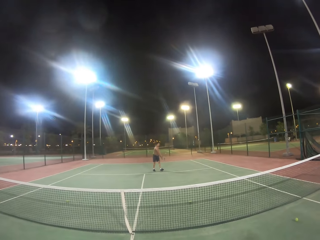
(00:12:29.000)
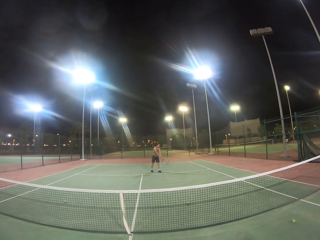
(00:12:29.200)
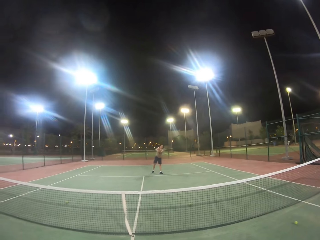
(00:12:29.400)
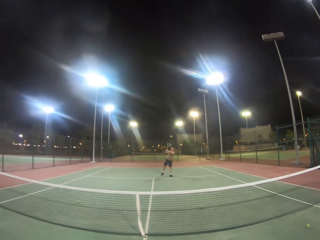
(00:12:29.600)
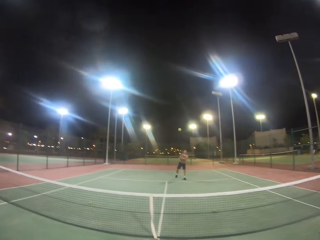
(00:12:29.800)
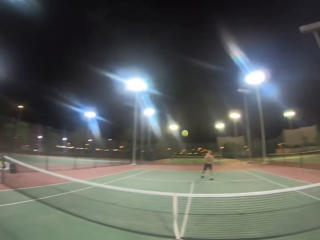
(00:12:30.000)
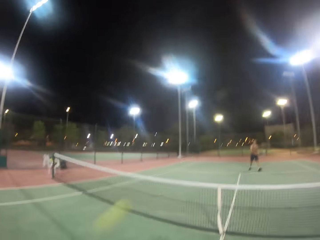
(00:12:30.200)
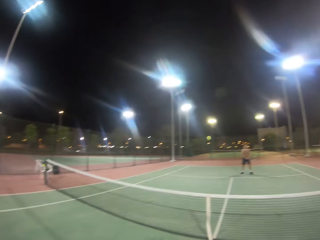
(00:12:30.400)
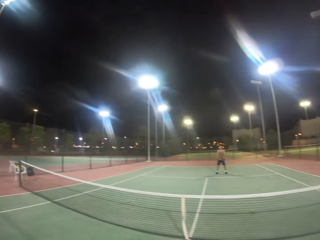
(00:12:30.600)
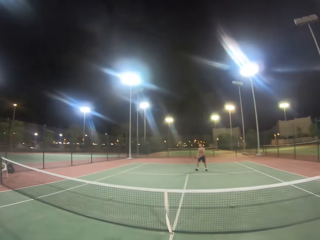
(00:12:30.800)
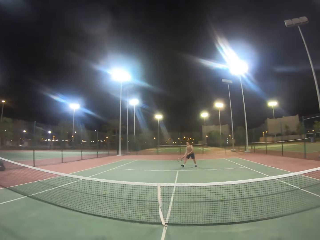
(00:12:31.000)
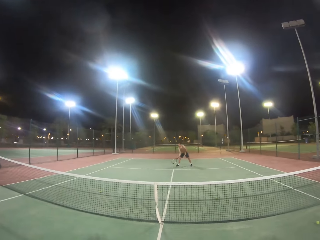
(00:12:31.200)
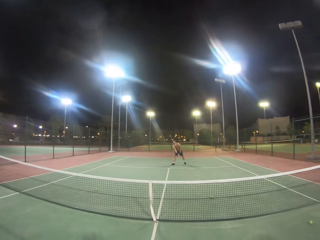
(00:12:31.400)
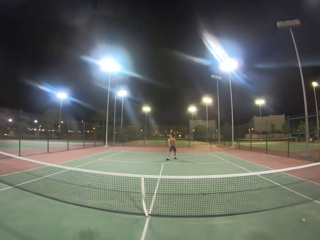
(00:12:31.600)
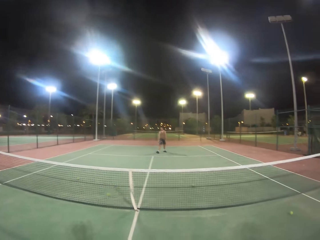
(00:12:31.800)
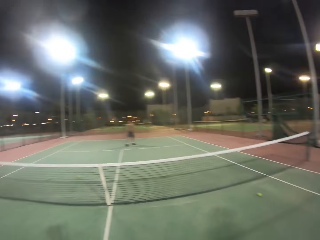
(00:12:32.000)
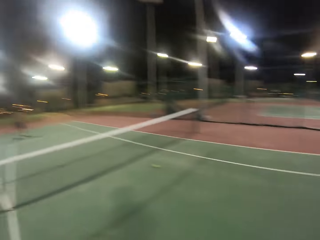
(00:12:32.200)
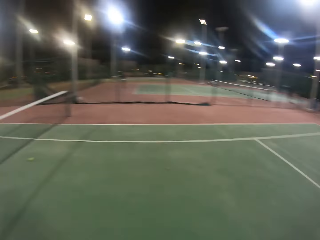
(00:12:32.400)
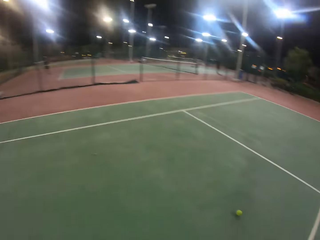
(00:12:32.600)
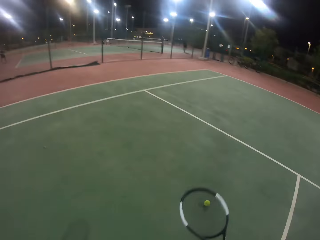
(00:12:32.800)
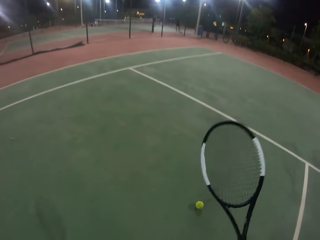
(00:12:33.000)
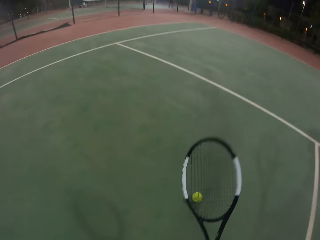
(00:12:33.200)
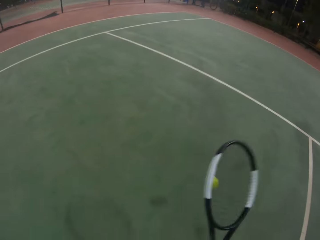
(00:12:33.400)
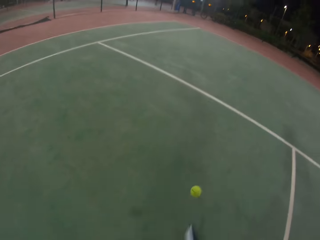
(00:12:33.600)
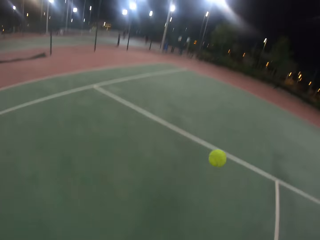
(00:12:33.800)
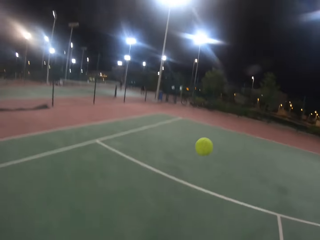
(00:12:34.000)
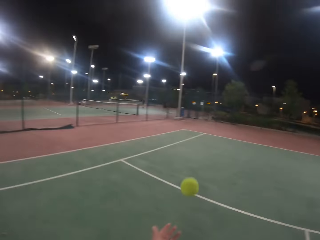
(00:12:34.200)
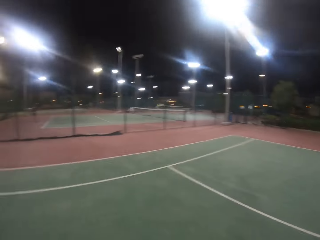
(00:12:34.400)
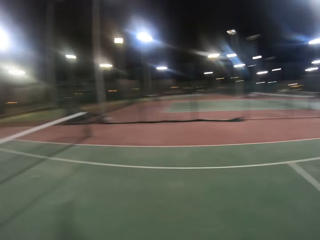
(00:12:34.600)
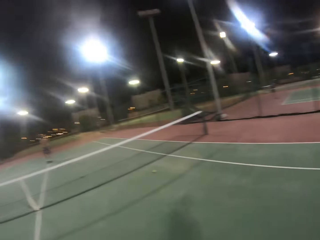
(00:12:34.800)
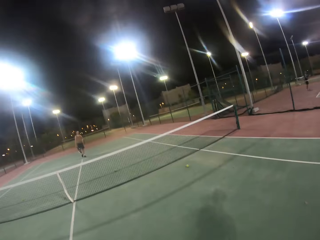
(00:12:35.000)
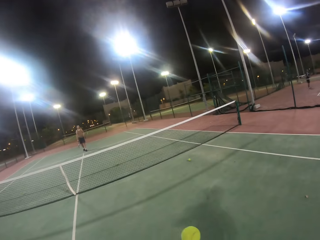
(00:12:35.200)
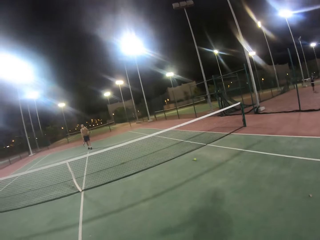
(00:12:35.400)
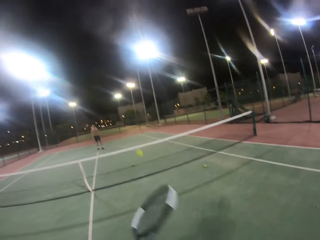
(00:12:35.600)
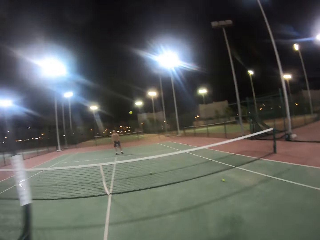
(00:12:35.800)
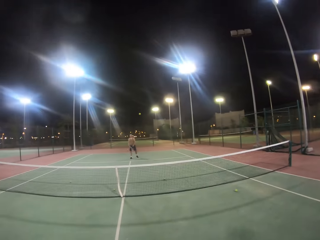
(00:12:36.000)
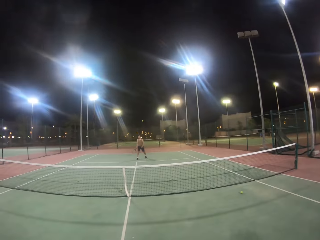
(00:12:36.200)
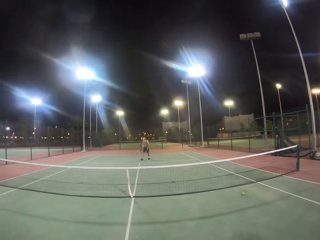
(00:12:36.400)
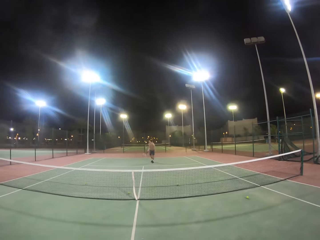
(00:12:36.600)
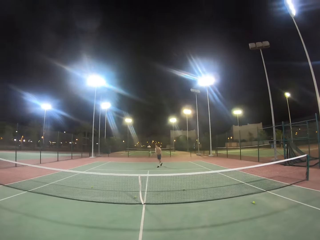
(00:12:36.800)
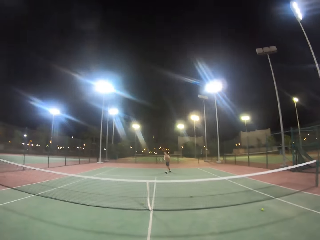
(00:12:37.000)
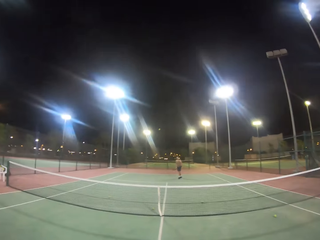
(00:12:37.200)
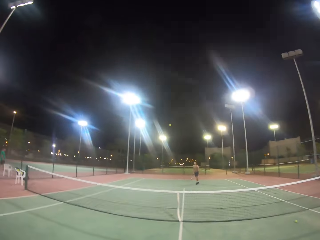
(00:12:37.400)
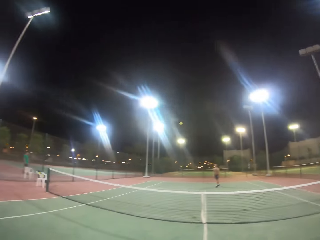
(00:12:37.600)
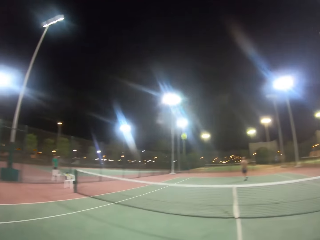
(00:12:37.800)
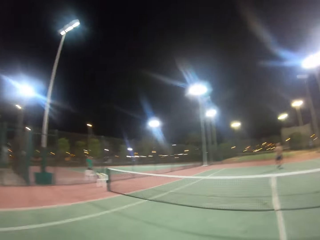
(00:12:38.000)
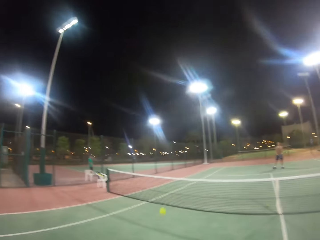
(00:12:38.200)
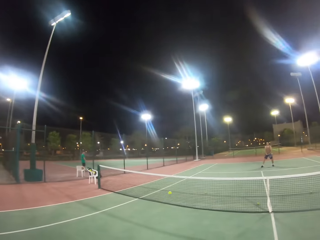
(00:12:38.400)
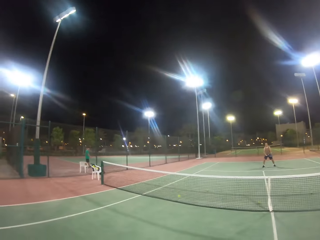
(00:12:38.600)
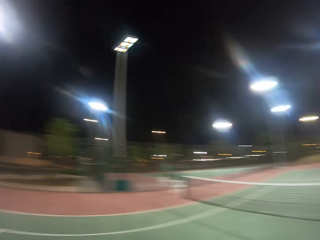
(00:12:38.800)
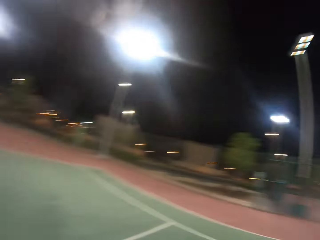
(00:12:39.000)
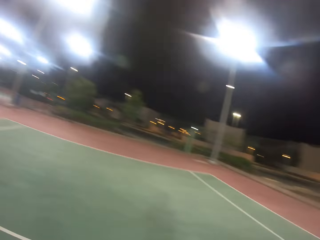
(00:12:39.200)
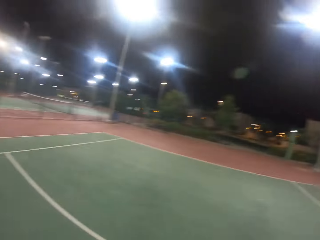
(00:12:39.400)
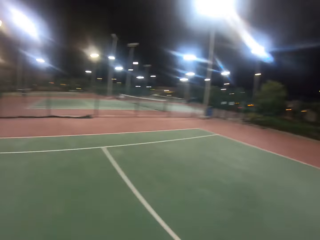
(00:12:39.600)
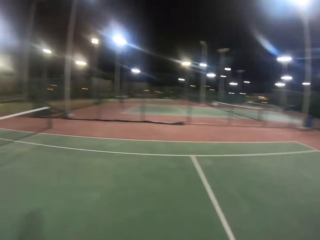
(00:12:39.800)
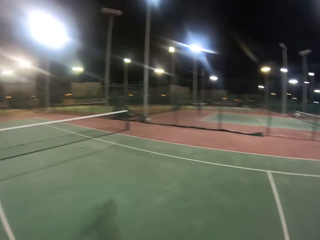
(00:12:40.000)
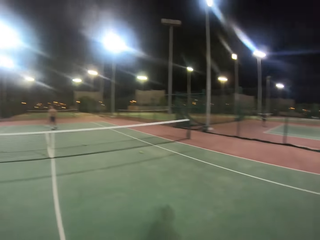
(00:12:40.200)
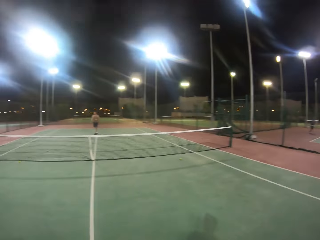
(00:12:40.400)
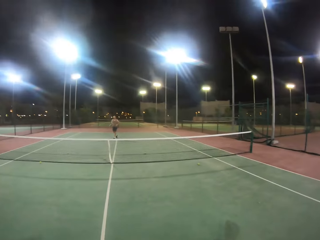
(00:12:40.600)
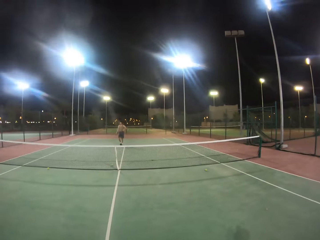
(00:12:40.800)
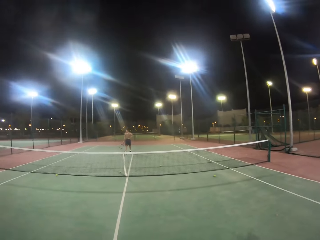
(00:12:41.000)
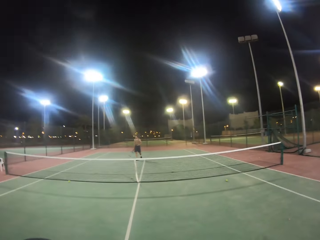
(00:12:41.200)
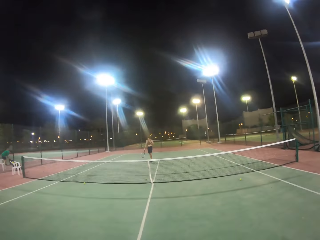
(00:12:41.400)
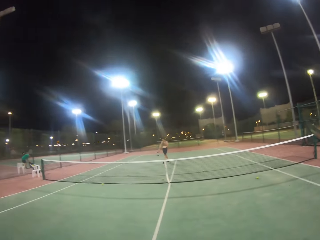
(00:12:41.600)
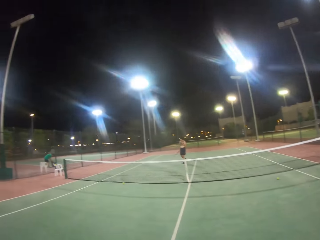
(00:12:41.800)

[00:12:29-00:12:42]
A man hits the ball with the badminton racket. The camera wearer hits the ball with the racket. The man hits the ball with the racket. The camera wearer hits the ball with the racket. The man hits the ball with the badminton racket. The camera wearer bounces the ball with the racket and hits the ball with the racket. The man hits the ball with the badminton racket. The camera wearer hits the ball with the badminton racket and looks around the badminton court.

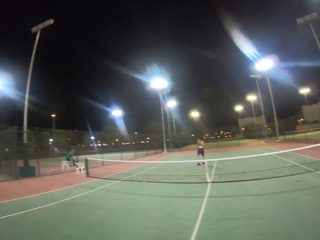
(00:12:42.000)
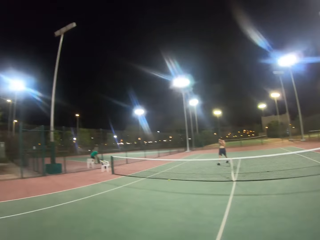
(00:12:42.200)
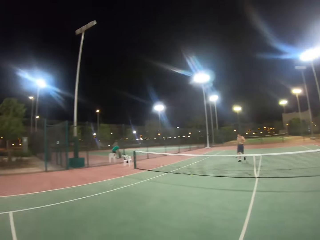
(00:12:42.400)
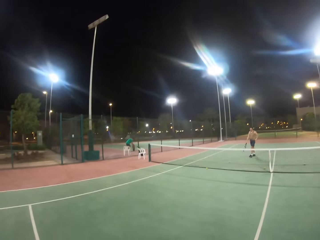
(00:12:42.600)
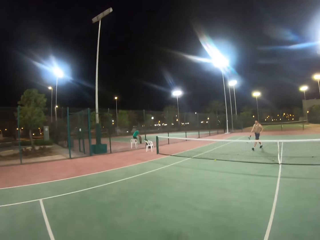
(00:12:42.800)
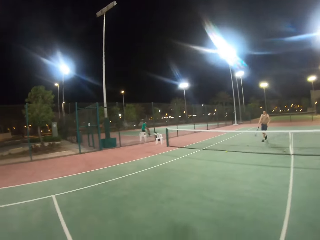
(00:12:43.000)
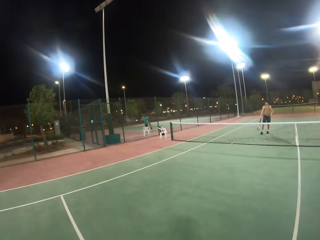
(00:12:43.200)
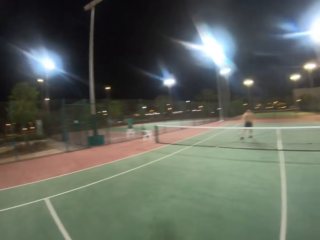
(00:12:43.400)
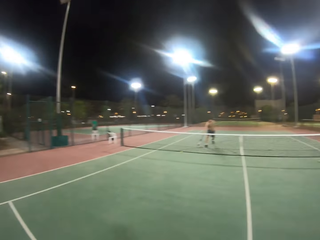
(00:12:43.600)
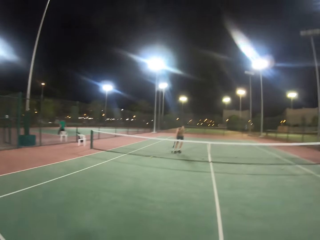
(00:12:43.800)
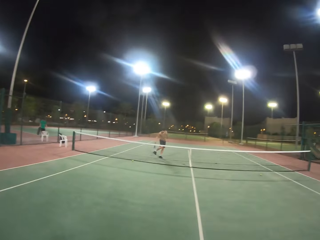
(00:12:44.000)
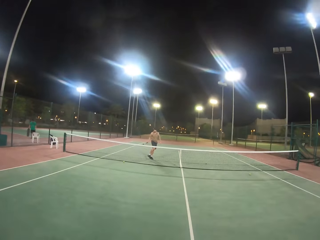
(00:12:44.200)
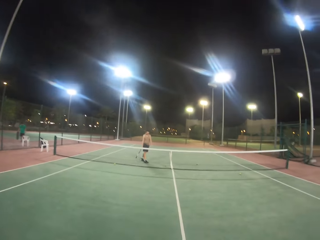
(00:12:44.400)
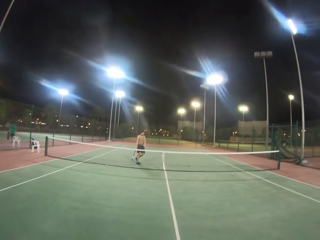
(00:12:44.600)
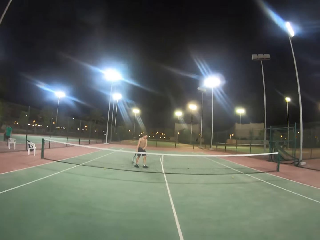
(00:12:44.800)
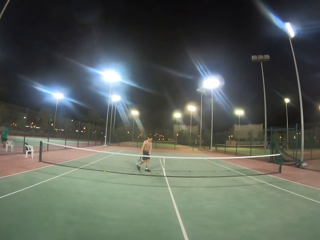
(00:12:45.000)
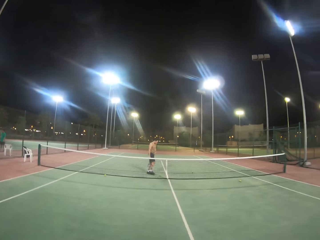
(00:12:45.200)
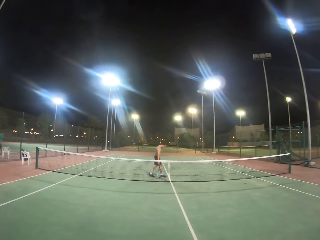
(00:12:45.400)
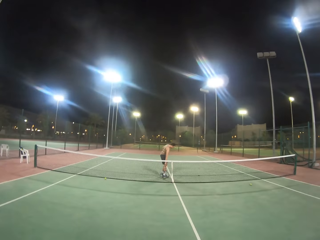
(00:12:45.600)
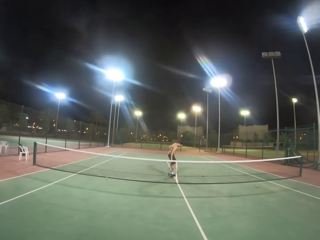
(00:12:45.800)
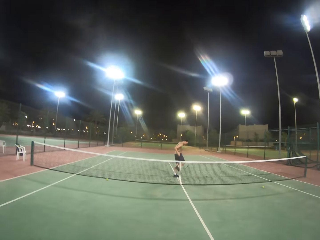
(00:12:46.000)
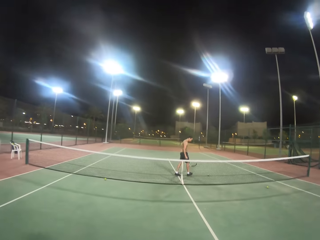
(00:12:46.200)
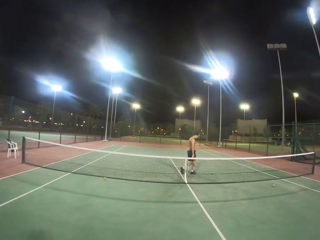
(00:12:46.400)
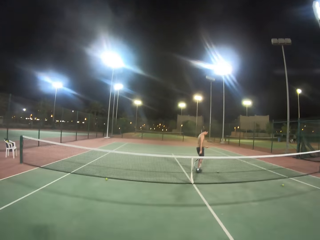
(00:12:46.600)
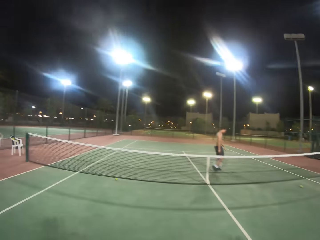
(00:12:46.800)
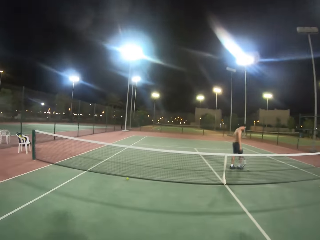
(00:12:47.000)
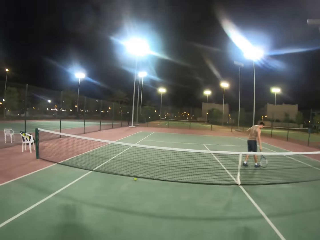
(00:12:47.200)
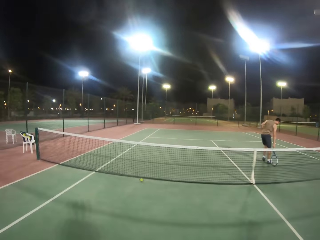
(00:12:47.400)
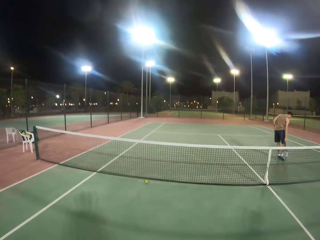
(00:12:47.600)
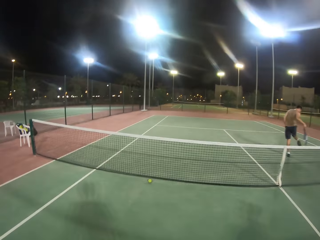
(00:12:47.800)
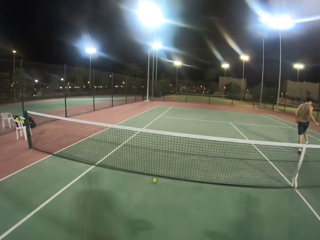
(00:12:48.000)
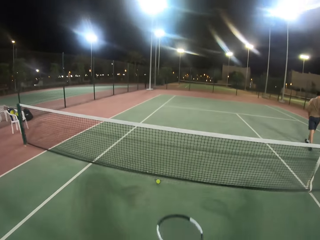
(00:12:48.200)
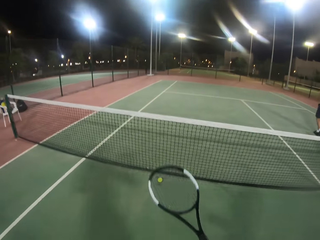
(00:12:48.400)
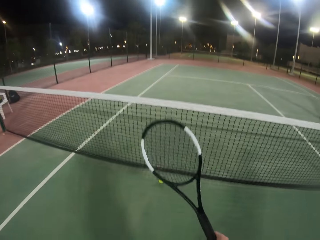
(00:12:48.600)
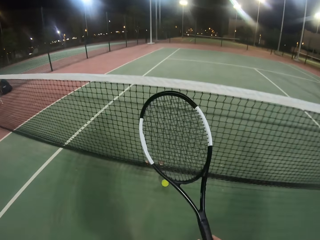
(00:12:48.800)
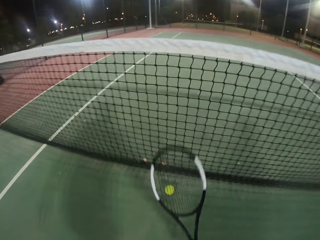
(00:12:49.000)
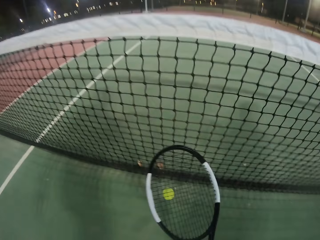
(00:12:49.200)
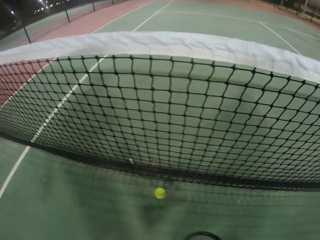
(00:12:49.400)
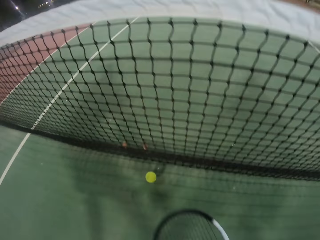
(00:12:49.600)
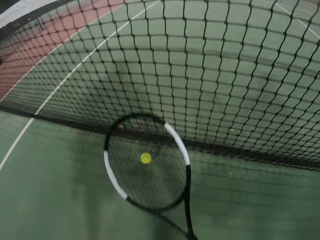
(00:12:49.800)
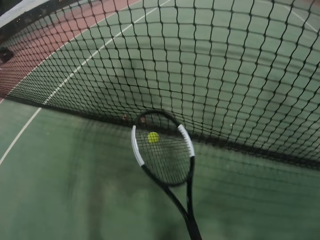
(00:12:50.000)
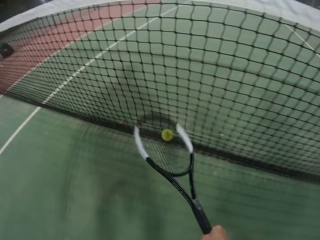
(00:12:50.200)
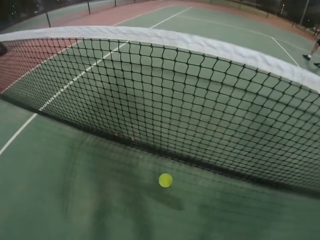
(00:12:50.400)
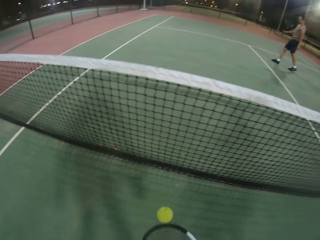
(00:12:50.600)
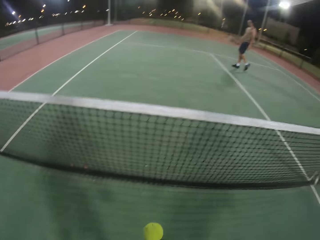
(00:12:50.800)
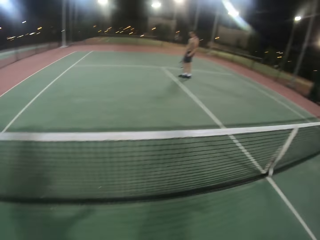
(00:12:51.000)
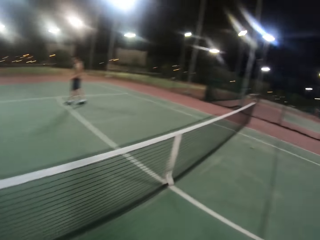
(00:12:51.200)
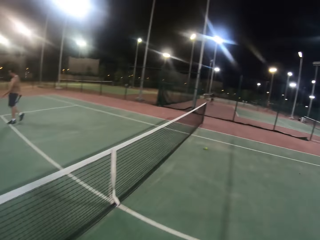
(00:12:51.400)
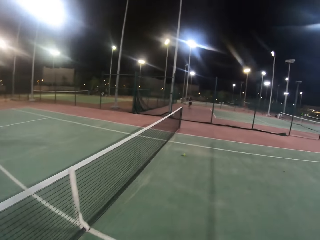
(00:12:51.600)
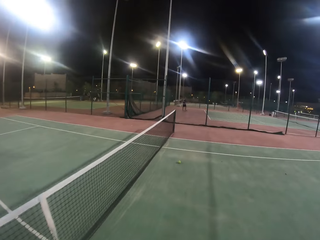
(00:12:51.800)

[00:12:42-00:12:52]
A man walks in the badminton court. He picks up the ball repeatedly. The camera wearer picks up the ball with the racket.
